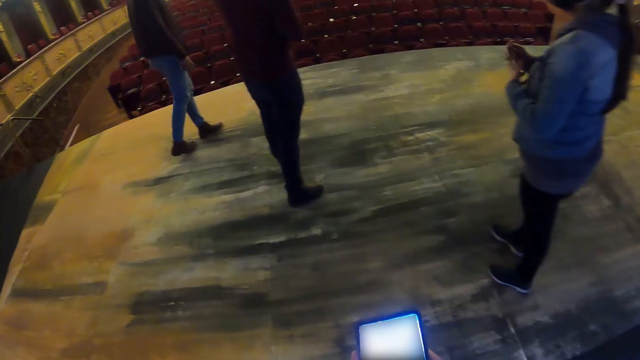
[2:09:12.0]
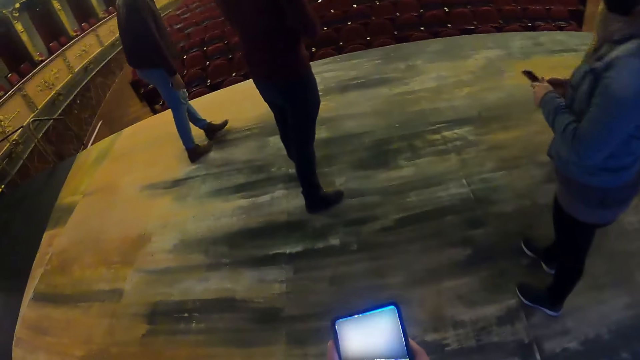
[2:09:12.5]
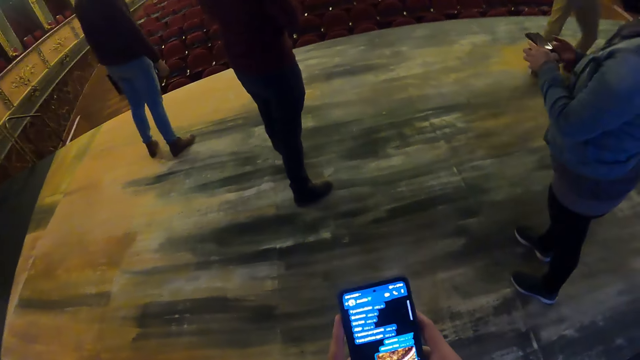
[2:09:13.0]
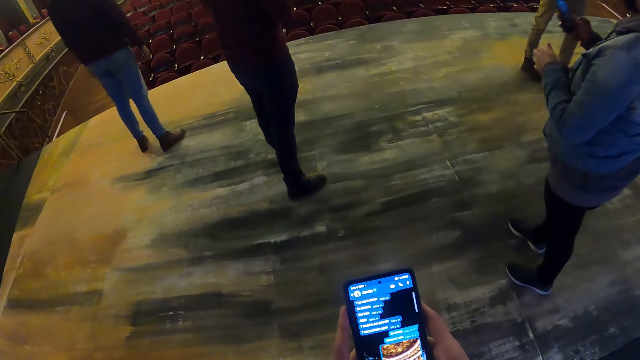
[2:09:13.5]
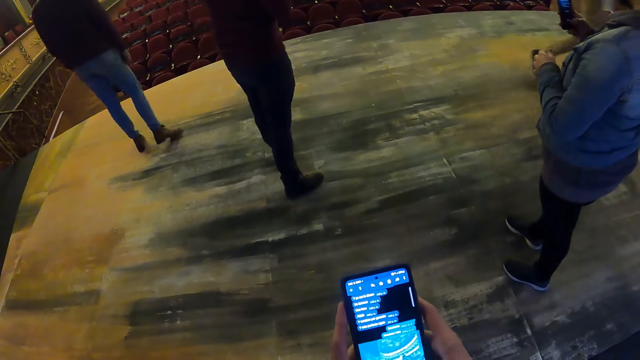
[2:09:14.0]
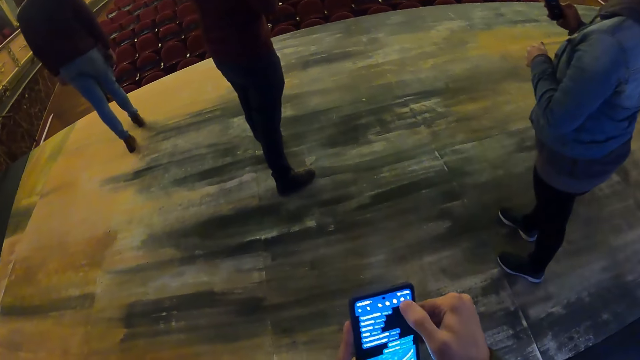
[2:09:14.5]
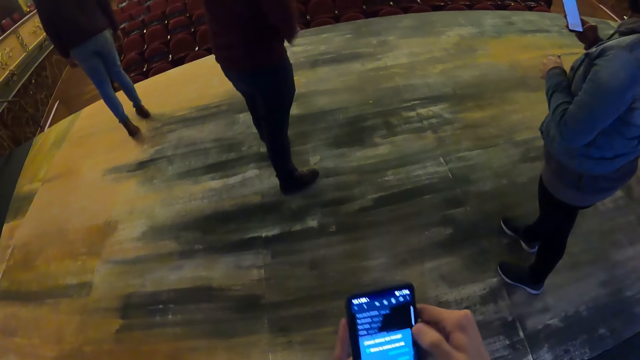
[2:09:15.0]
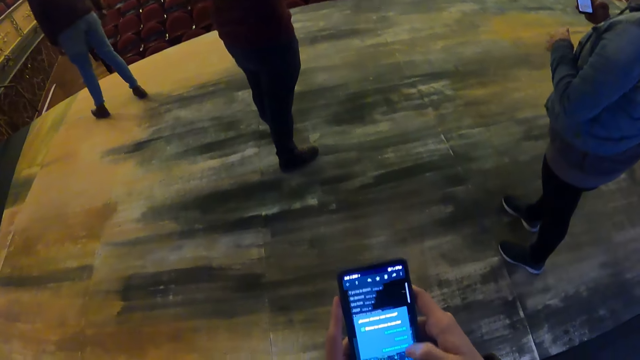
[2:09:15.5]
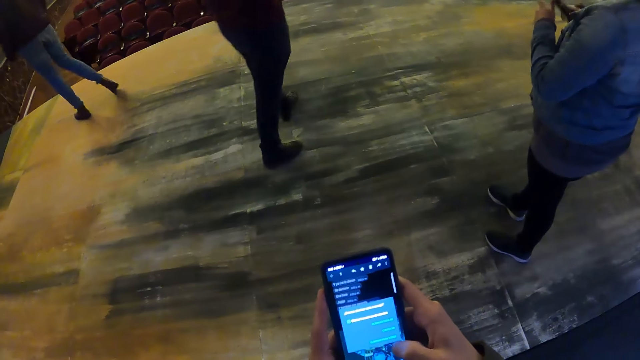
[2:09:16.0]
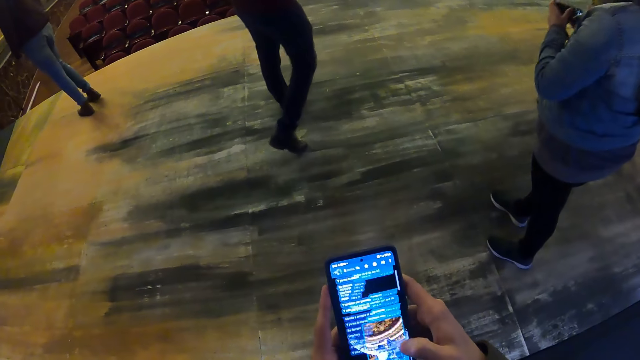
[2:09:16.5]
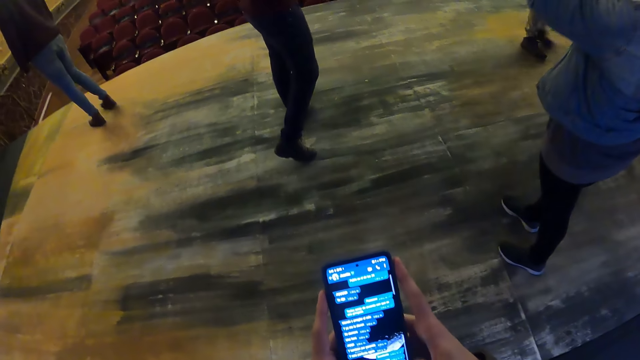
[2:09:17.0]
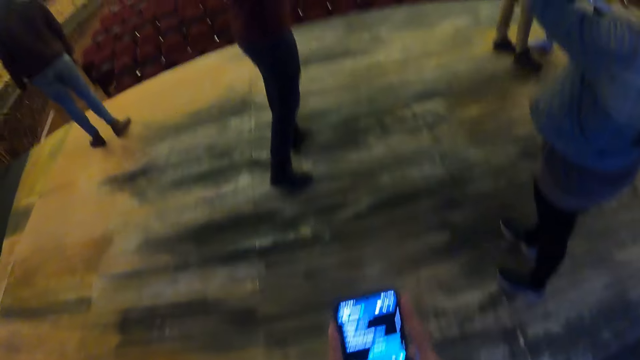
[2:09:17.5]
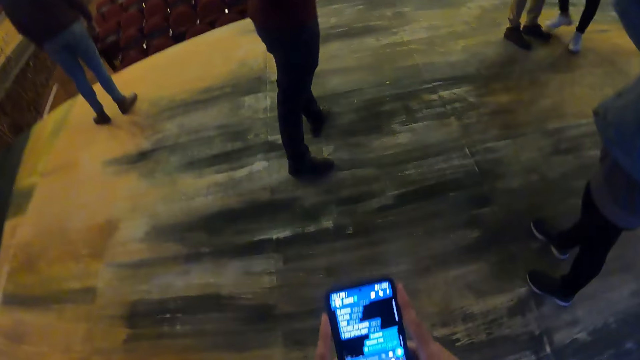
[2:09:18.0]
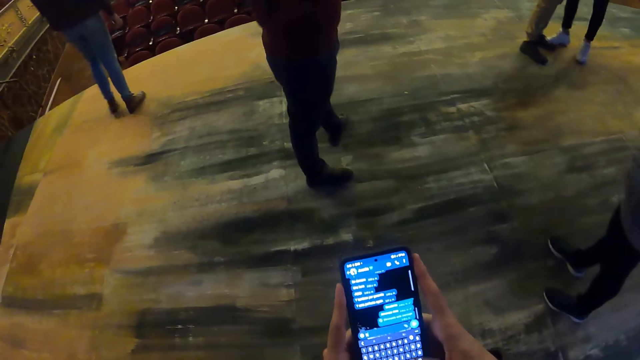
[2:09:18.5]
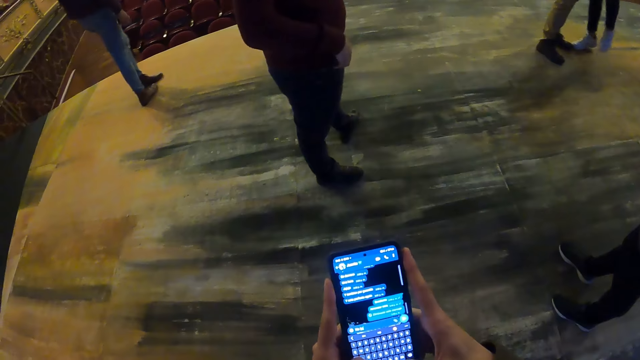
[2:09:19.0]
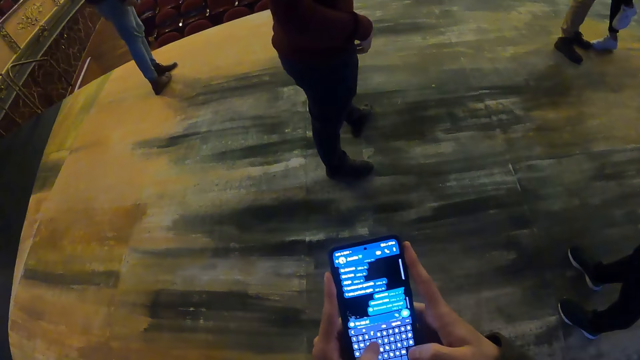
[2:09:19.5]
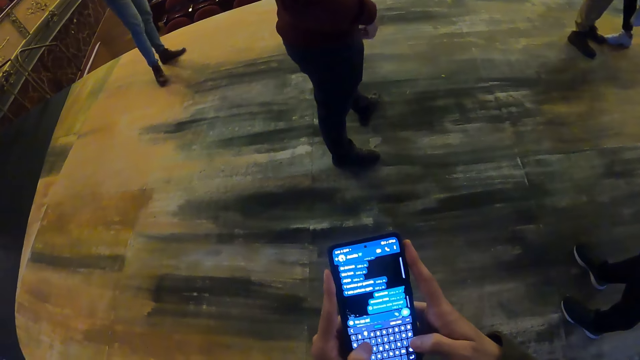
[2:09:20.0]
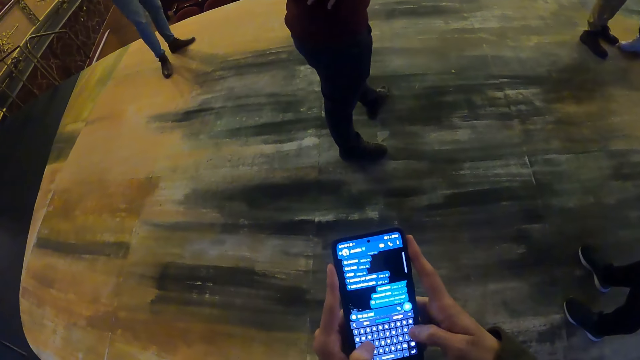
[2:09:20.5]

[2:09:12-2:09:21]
The camera wearer dials the mobile phone. He operates the phone in his hands.

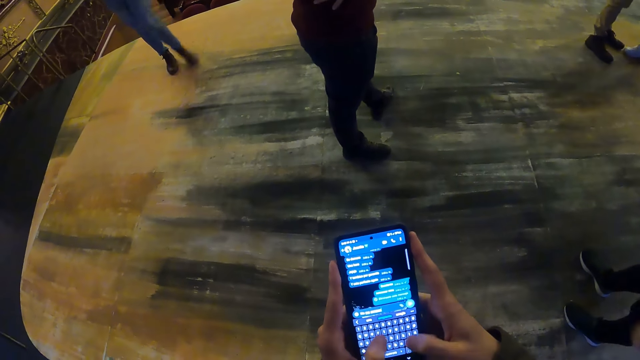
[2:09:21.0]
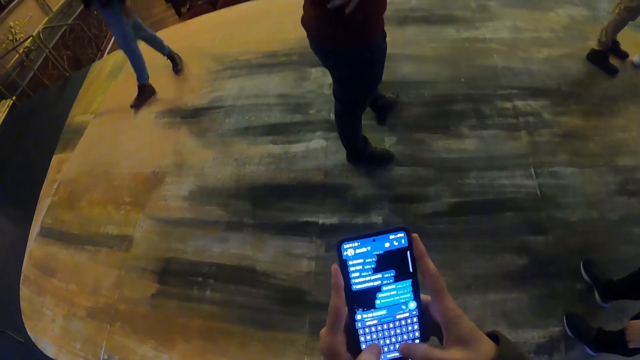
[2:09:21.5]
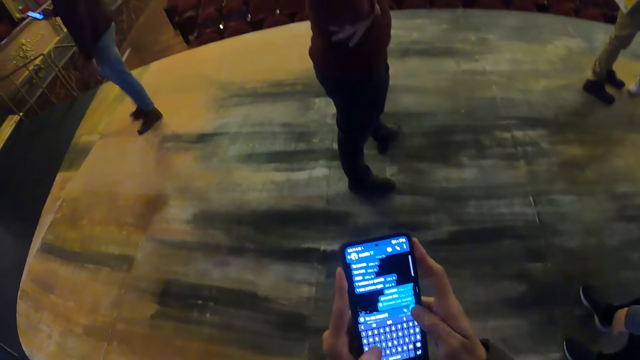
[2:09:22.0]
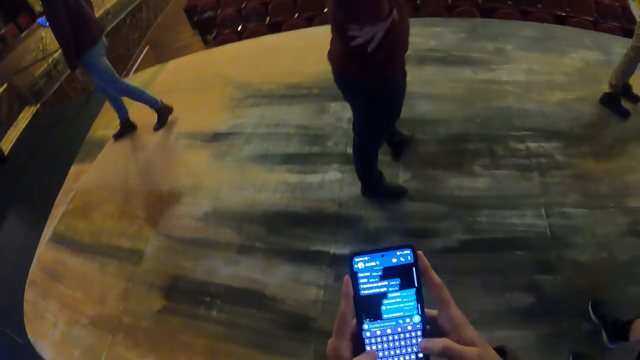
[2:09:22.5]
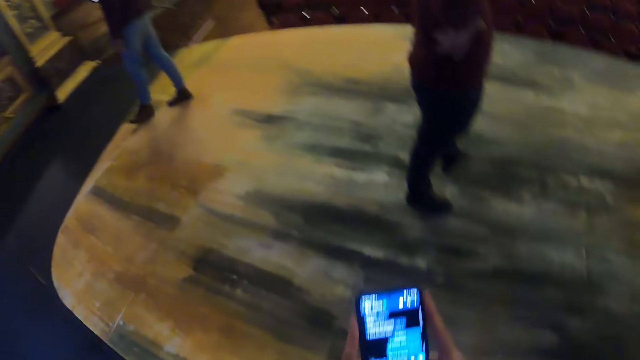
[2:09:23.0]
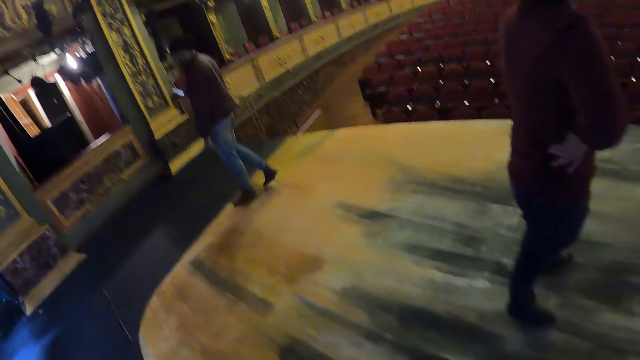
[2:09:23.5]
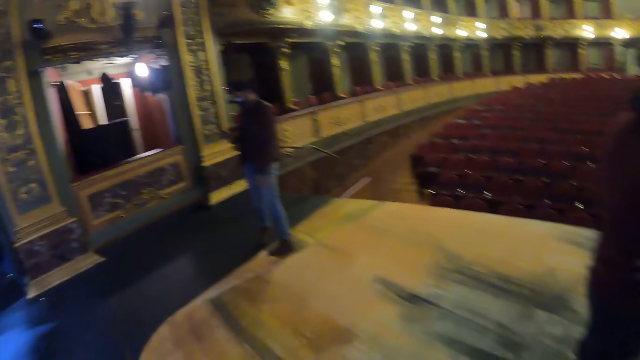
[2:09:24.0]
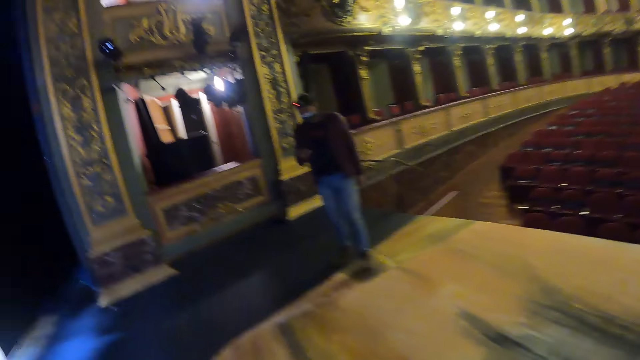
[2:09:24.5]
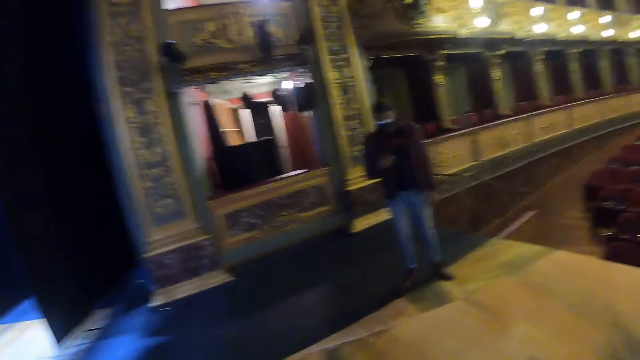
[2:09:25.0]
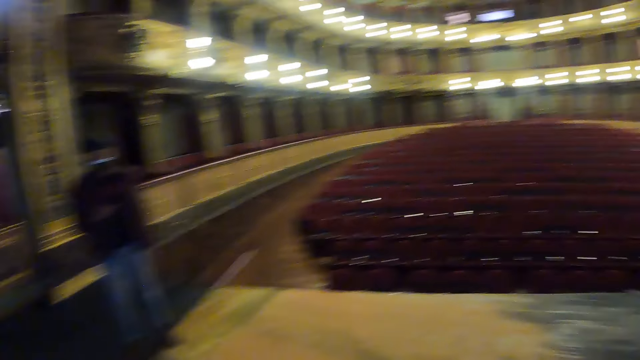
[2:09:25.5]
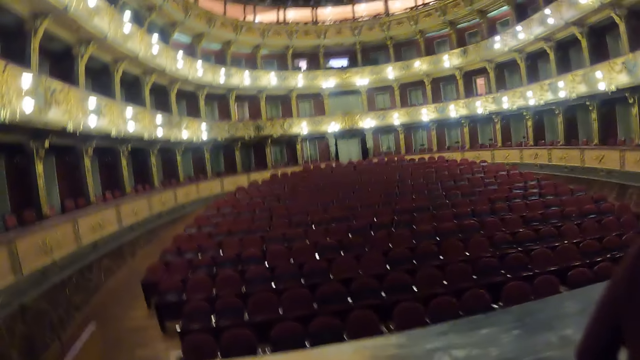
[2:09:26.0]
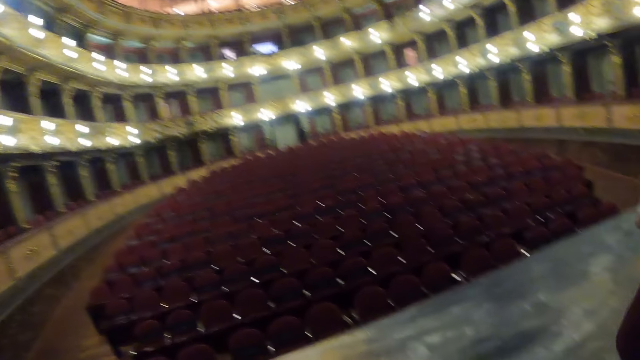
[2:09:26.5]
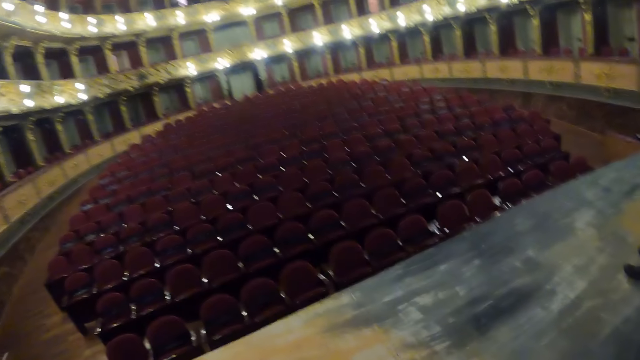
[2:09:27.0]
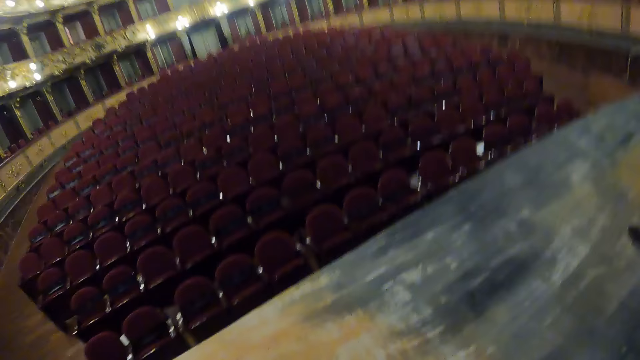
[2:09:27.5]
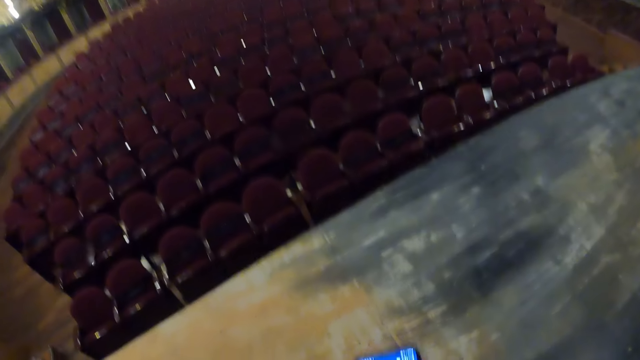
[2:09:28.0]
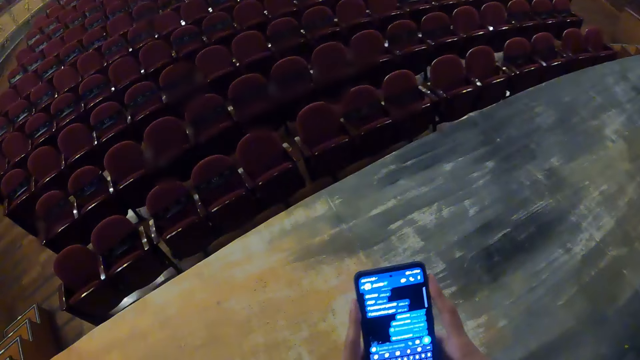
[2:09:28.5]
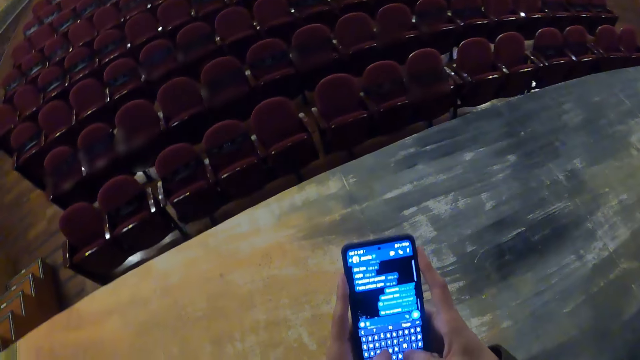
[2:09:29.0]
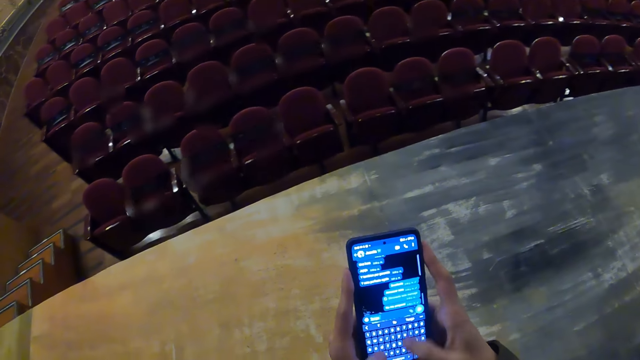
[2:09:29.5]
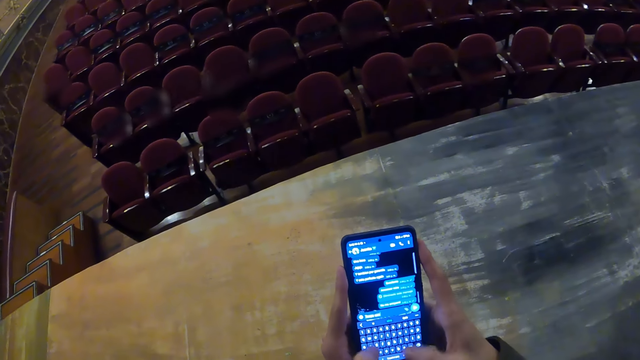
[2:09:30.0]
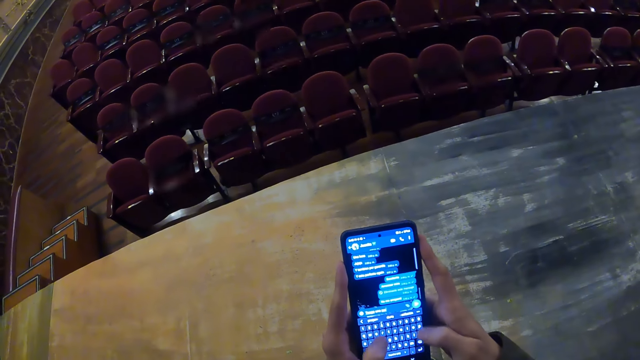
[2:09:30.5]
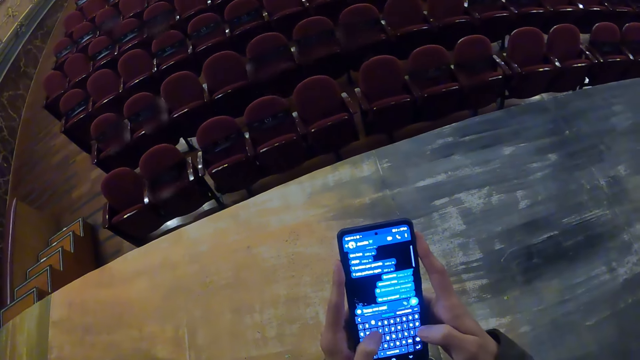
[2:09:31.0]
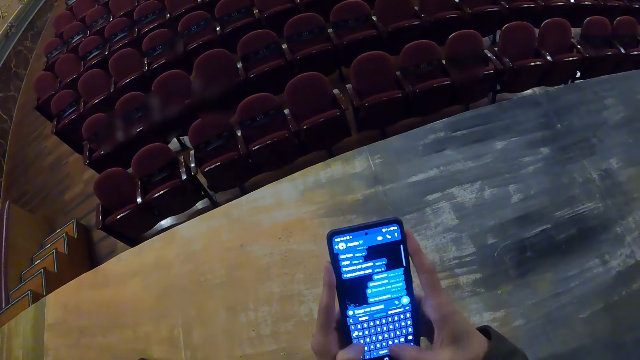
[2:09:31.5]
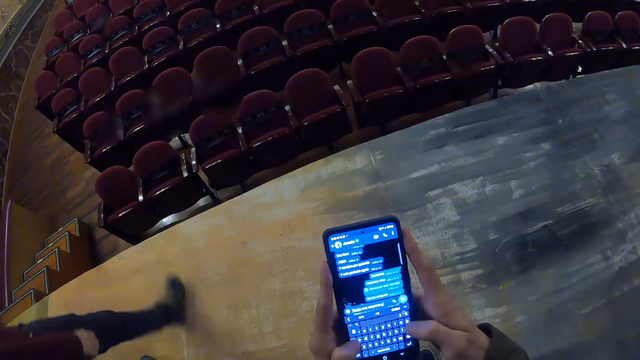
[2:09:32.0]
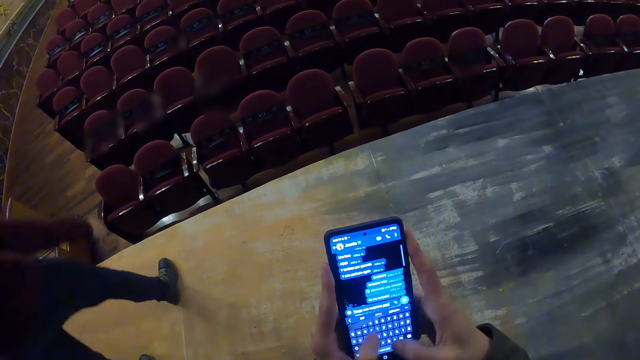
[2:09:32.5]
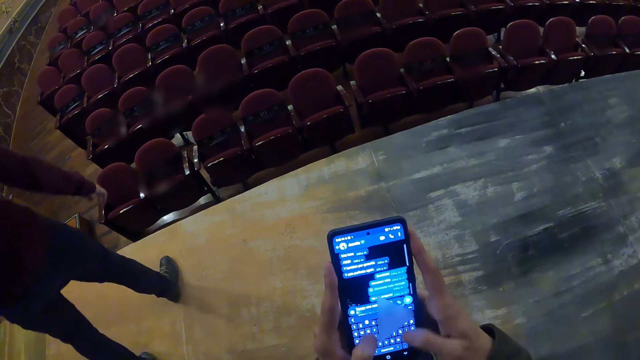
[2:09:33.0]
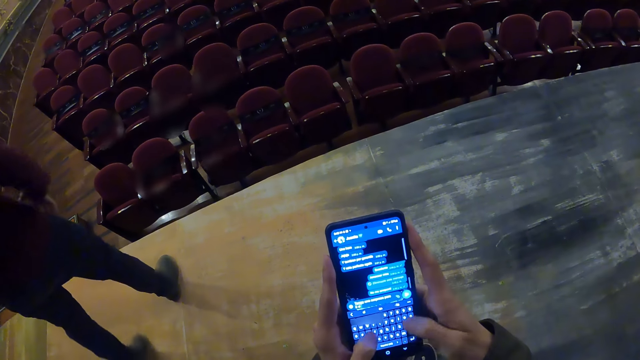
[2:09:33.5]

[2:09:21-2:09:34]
The camera wearer looks around the hall. He walks around. He operates the phone in his hands. He dials the mobile phone.
